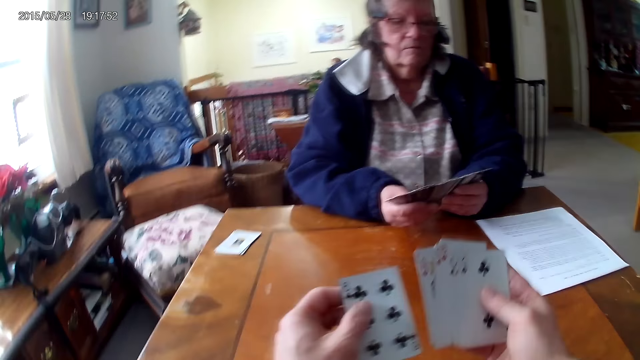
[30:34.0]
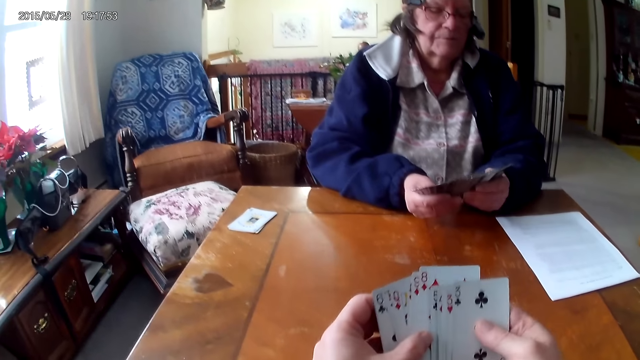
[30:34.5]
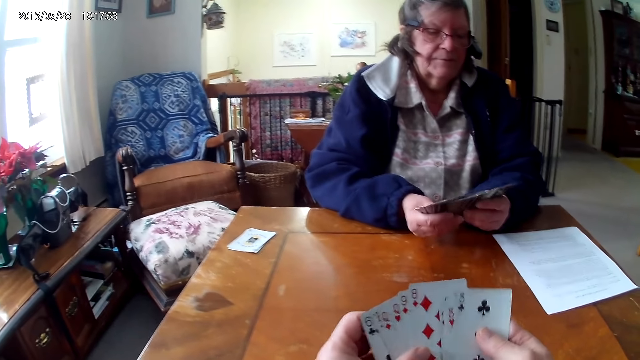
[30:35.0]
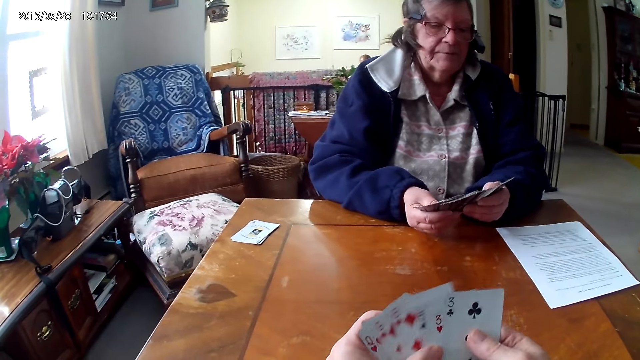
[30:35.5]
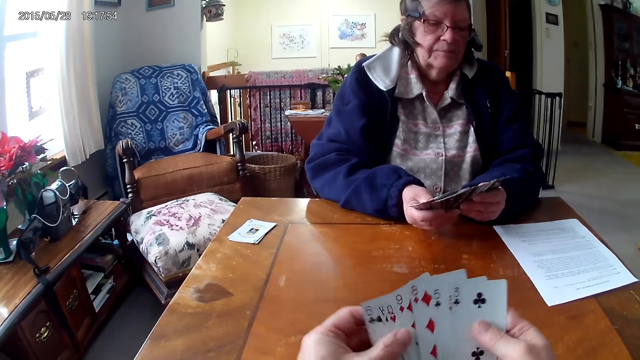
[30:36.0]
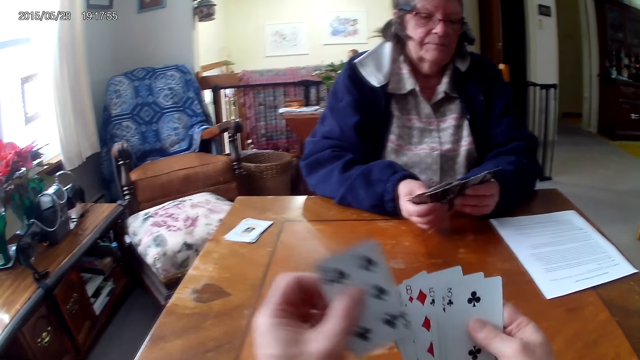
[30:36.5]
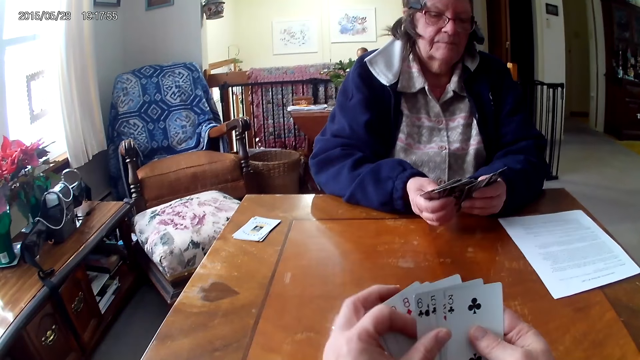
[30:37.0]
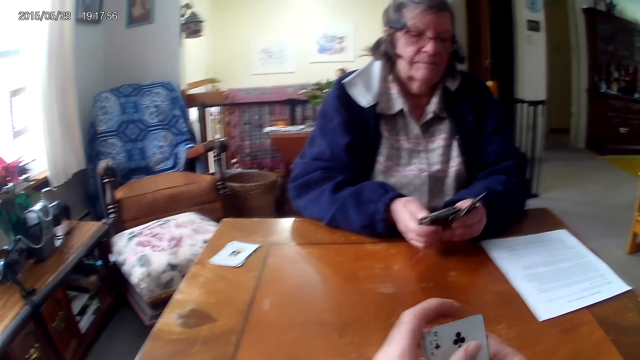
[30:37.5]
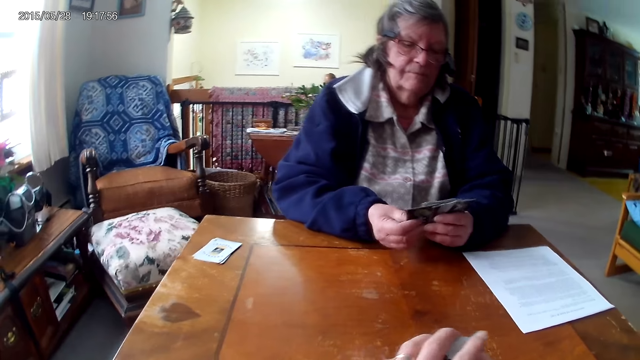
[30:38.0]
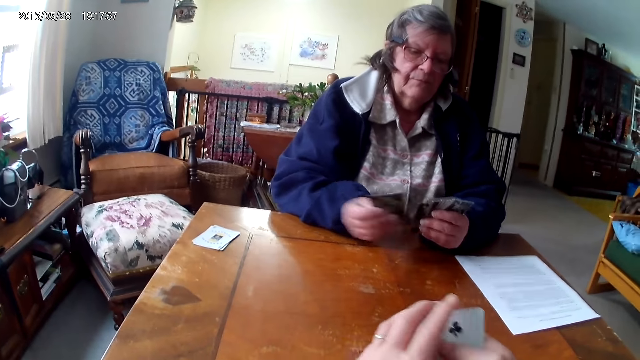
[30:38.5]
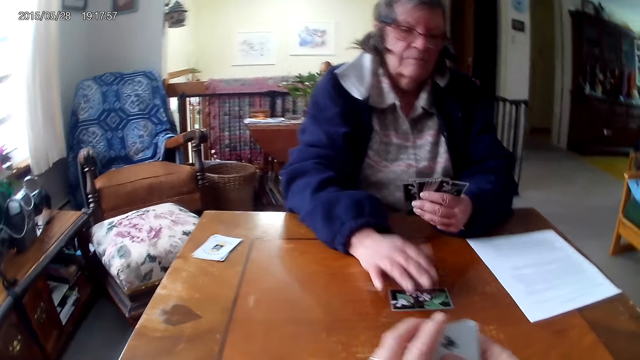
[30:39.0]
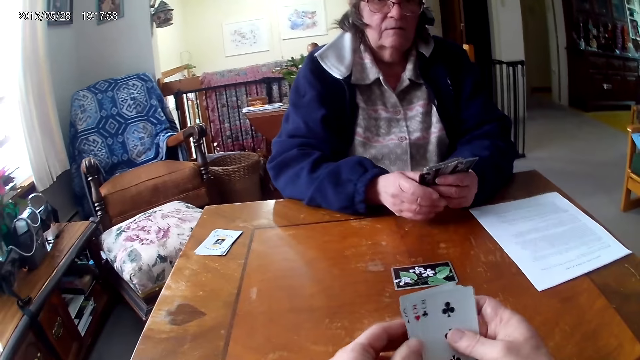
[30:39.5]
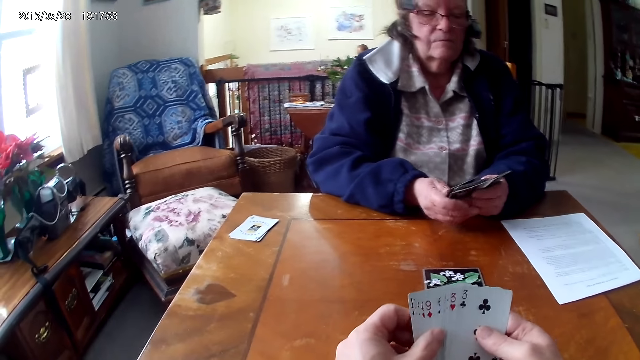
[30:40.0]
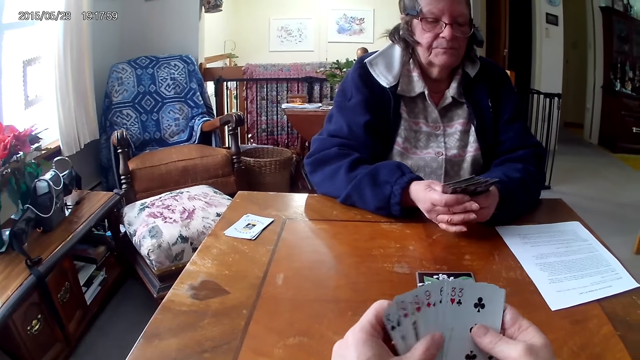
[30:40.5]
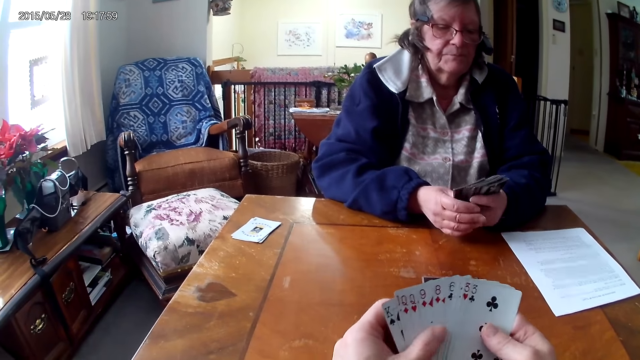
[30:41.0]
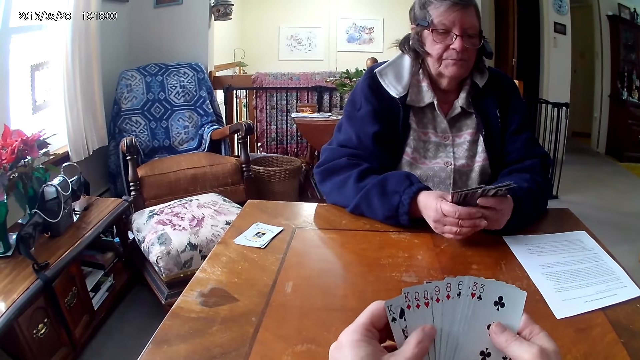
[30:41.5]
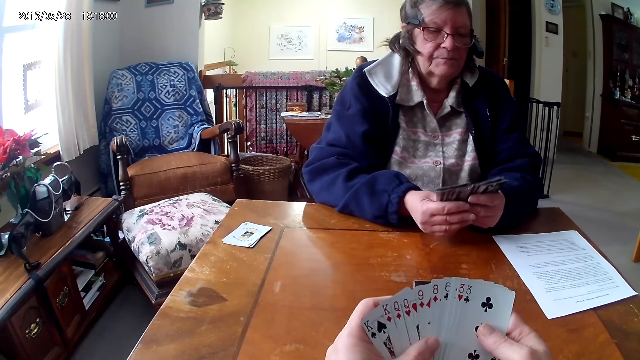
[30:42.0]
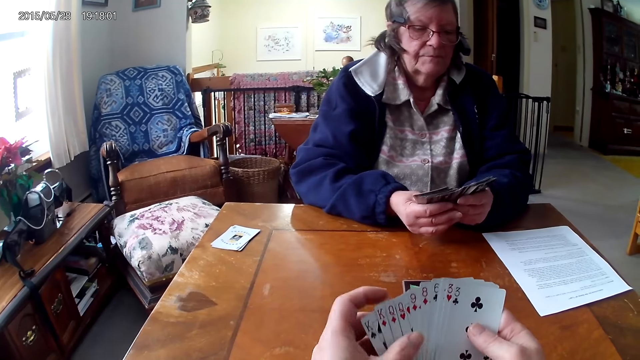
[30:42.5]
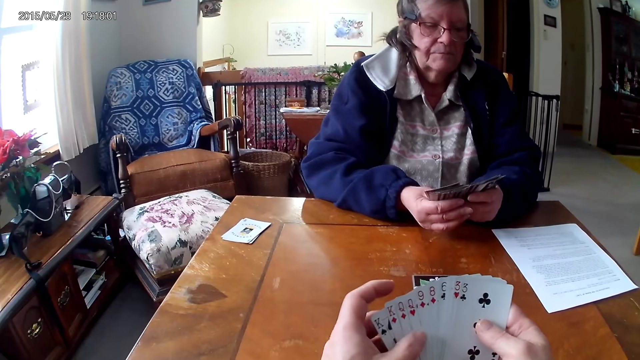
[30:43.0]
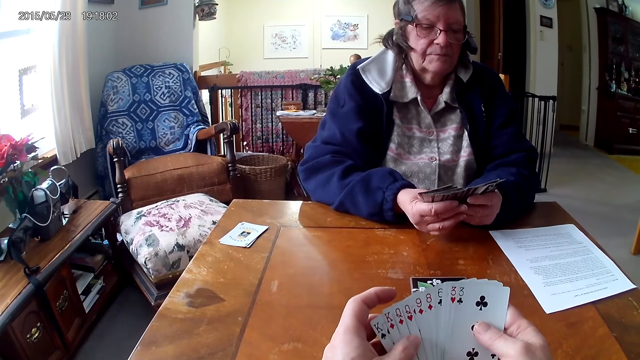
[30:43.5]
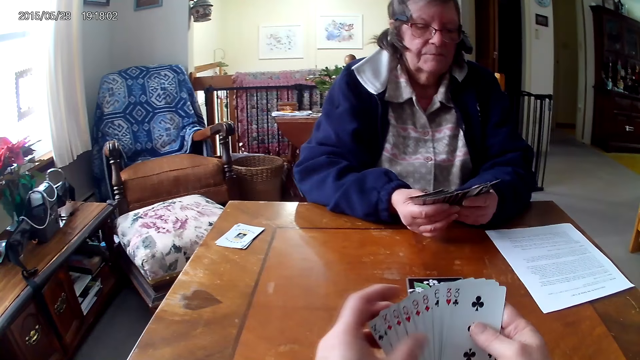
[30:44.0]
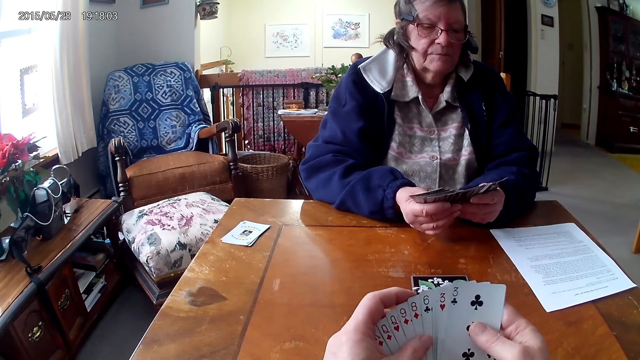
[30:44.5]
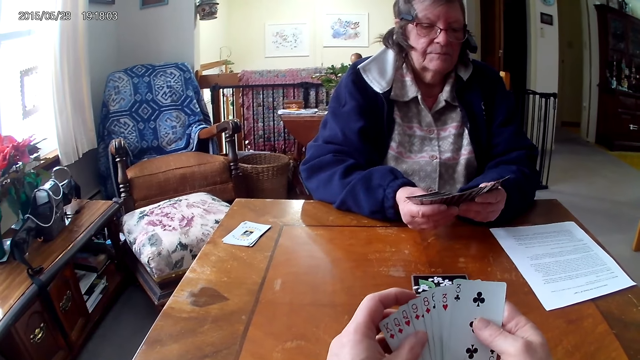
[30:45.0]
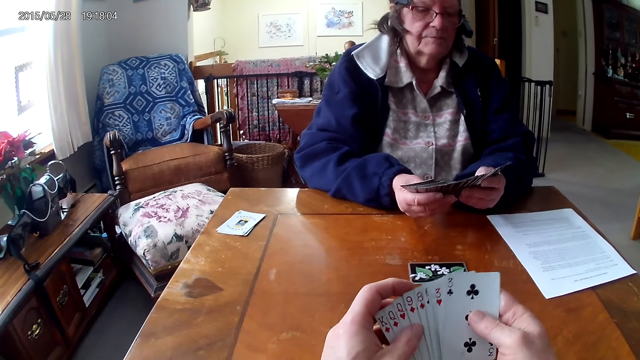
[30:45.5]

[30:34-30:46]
The camera wearer picks the cards from the table. They align the cards on the hands. A man drops the card on the table. The camera wearer arranges the cards. The man aligns the cards on the hands.

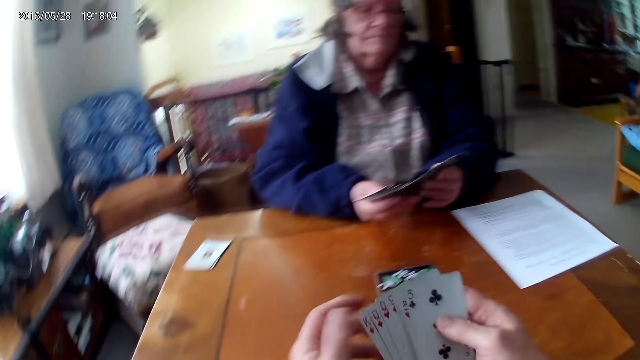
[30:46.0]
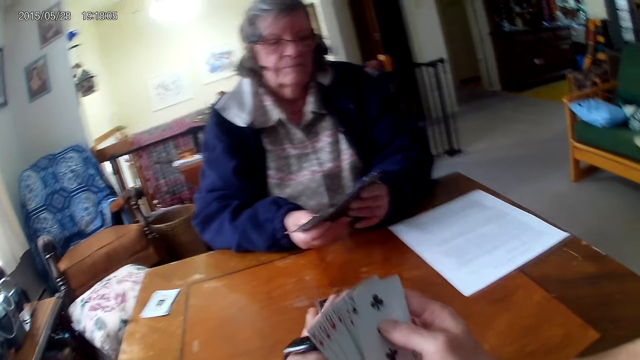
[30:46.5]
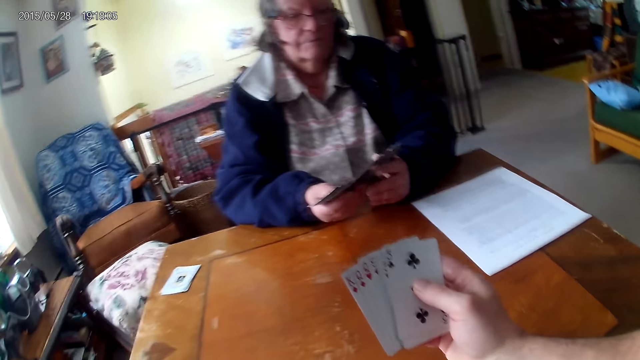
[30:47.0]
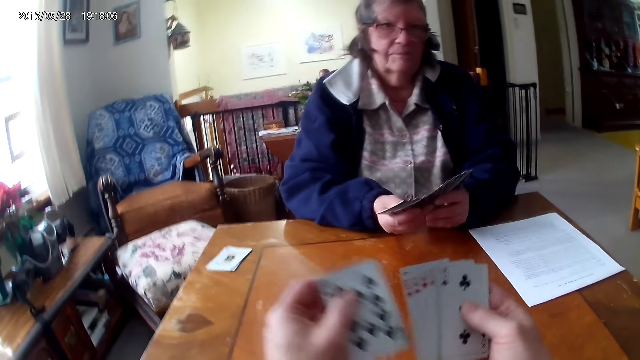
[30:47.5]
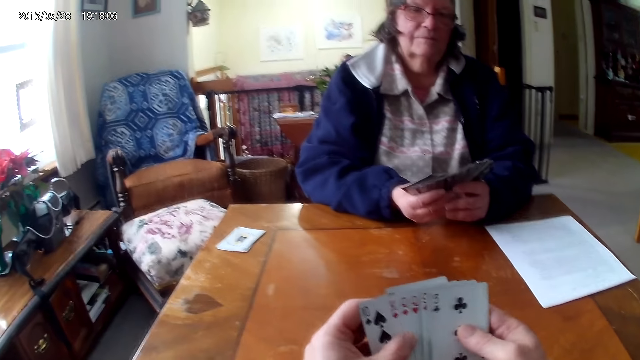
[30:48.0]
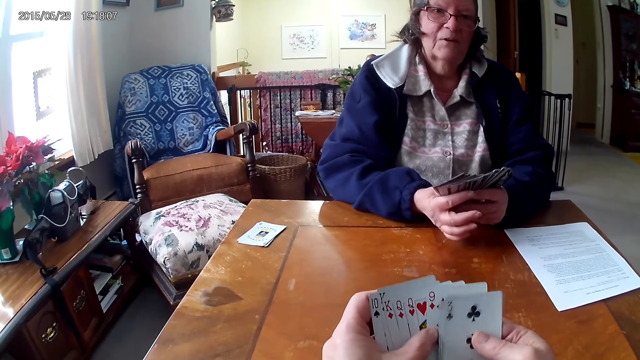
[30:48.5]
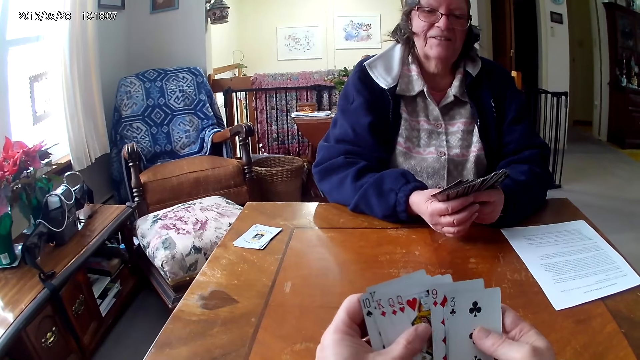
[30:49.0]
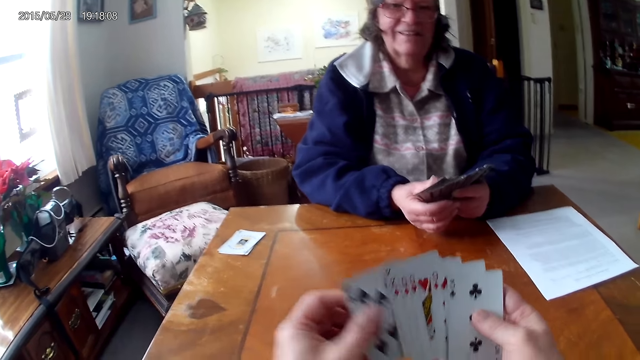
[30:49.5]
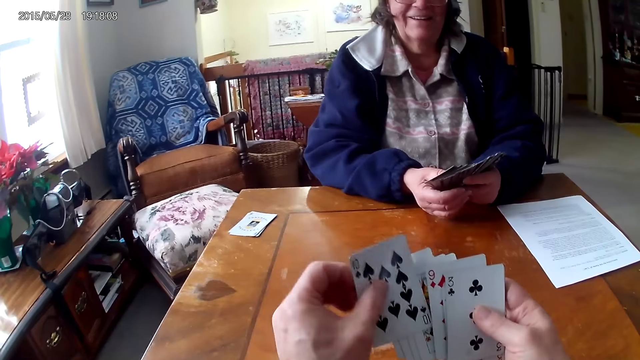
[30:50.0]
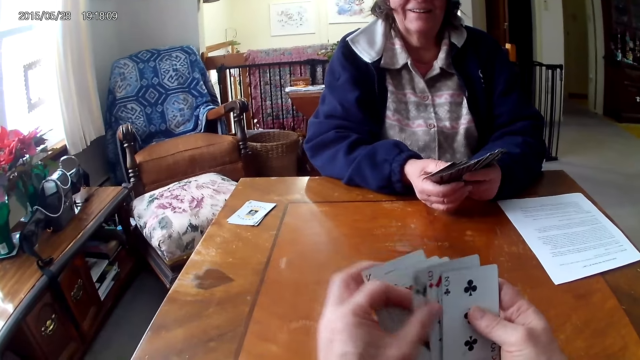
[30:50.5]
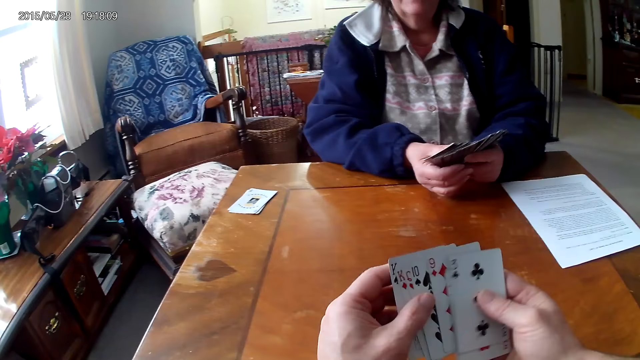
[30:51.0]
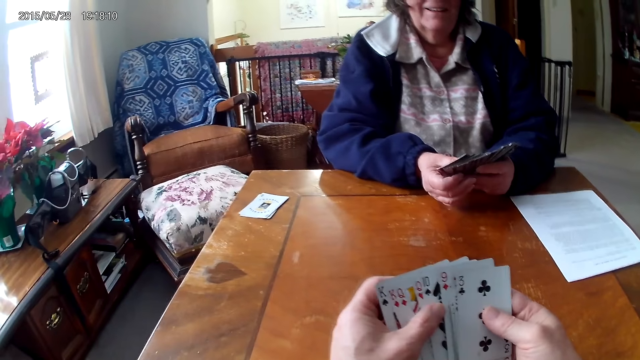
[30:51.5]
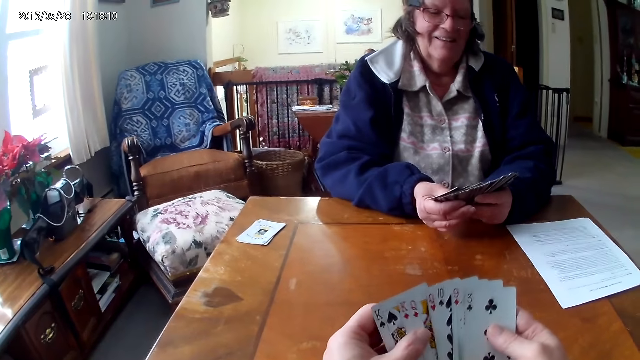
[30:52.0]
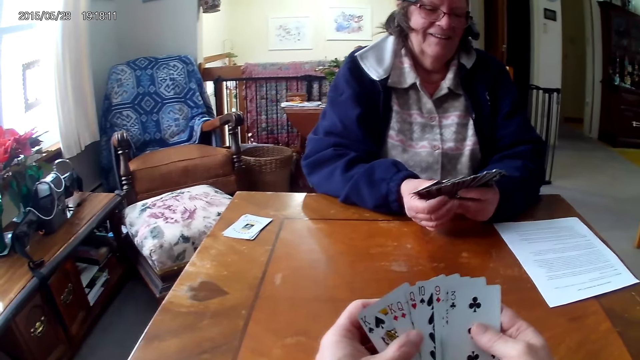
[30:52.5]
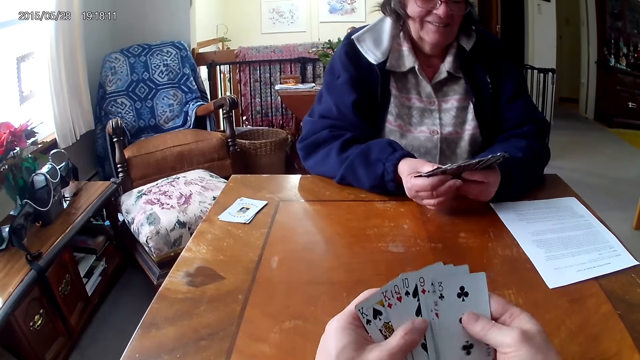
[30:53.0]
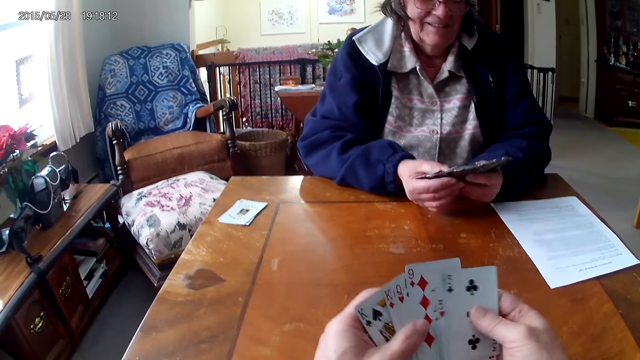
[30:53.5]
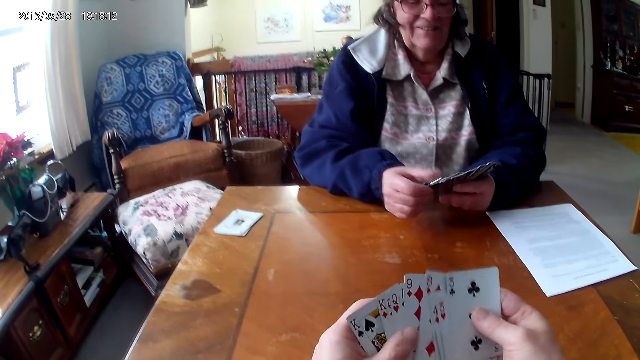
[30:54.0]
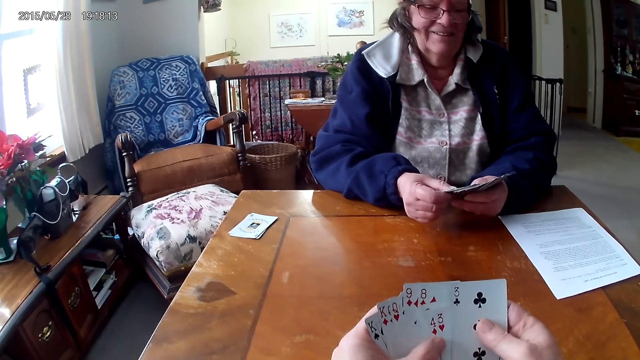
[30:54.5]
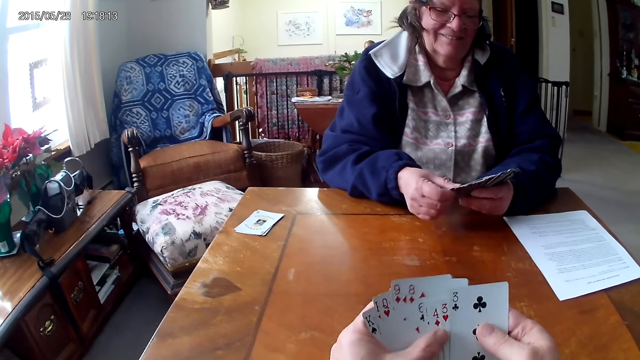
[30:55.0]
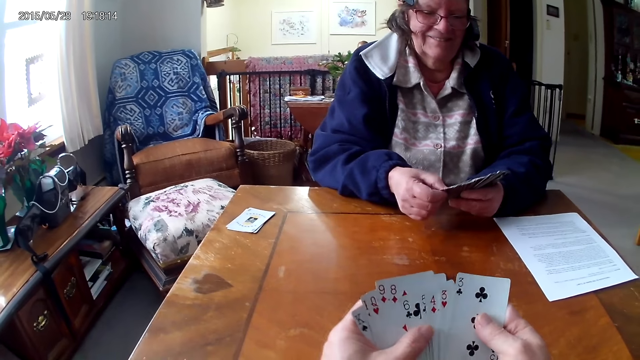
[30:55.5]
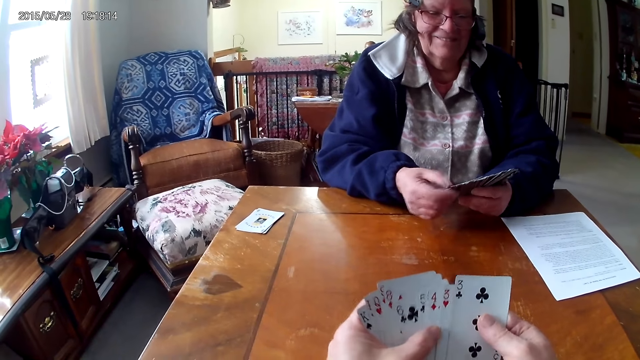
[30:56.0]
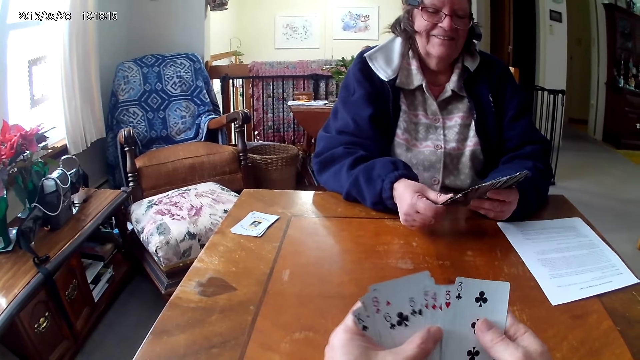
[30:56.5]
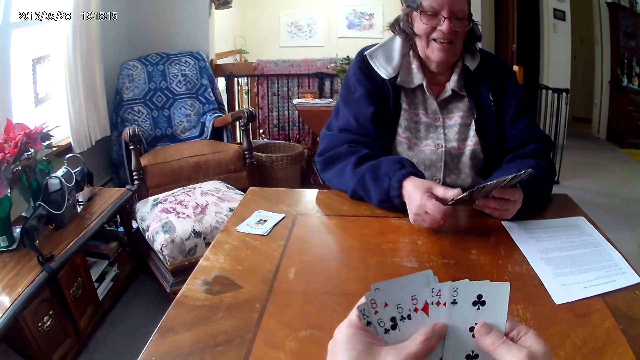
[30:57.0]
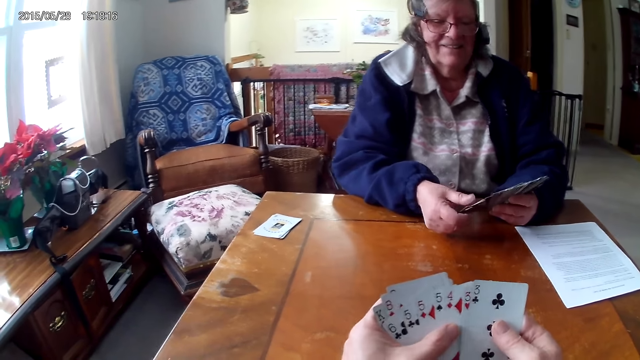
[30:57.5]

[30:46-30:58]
The camera wearer picks up the cards. They align the cards on the hands.
